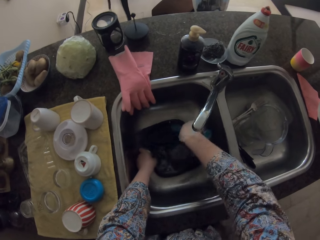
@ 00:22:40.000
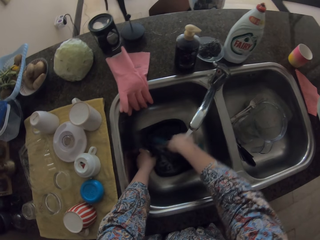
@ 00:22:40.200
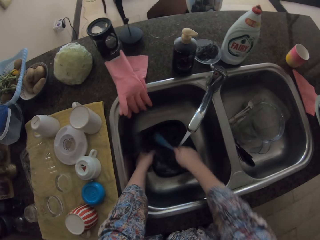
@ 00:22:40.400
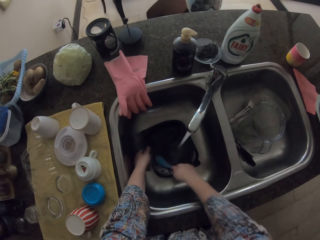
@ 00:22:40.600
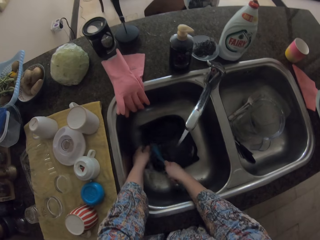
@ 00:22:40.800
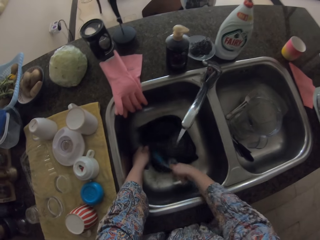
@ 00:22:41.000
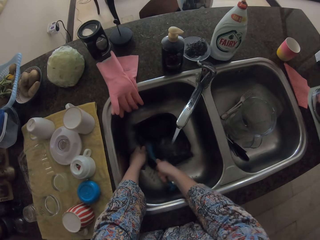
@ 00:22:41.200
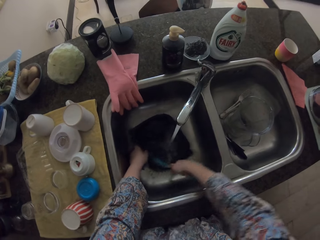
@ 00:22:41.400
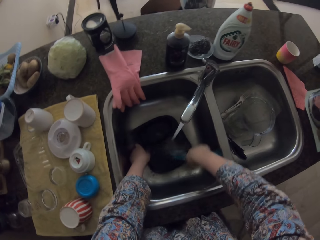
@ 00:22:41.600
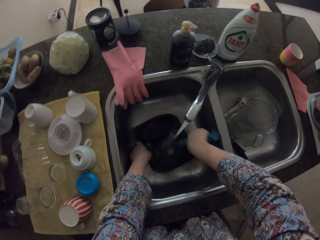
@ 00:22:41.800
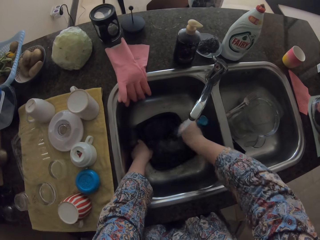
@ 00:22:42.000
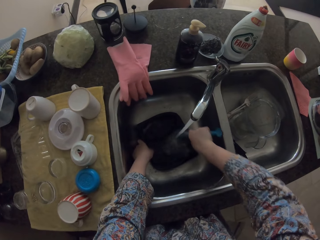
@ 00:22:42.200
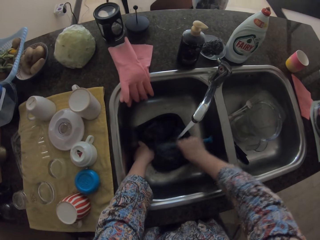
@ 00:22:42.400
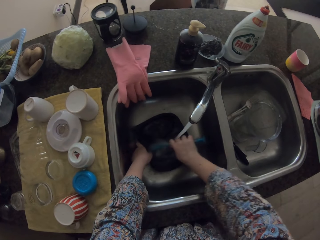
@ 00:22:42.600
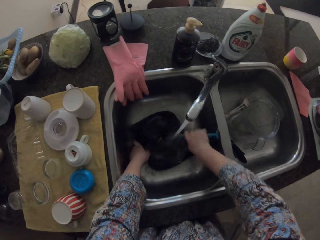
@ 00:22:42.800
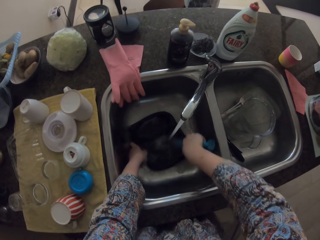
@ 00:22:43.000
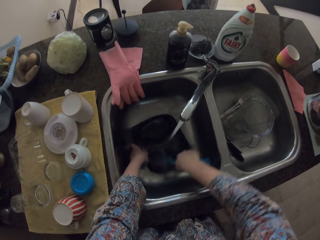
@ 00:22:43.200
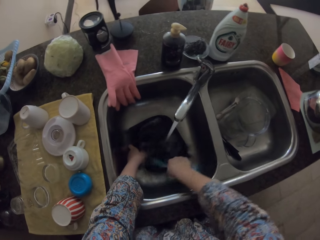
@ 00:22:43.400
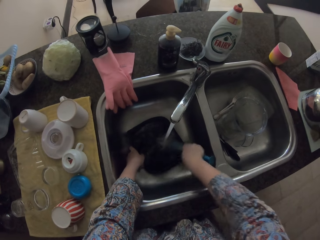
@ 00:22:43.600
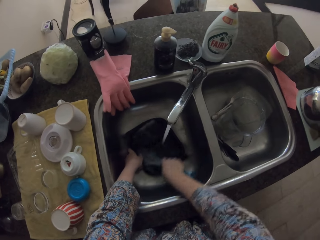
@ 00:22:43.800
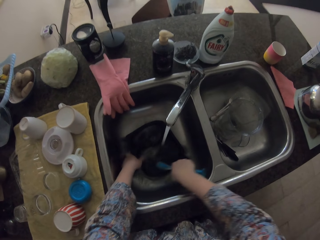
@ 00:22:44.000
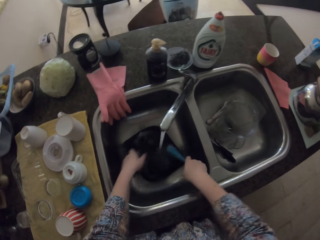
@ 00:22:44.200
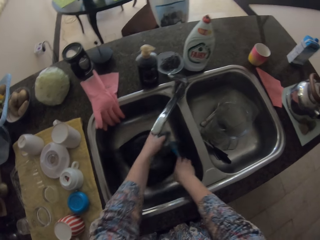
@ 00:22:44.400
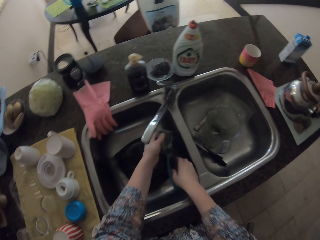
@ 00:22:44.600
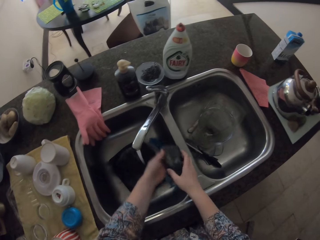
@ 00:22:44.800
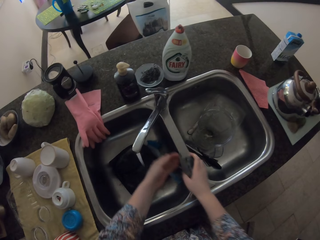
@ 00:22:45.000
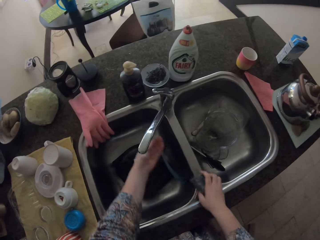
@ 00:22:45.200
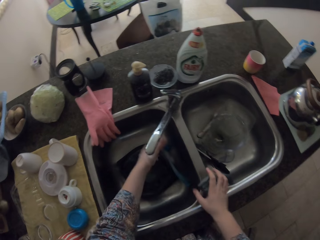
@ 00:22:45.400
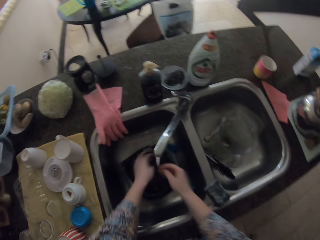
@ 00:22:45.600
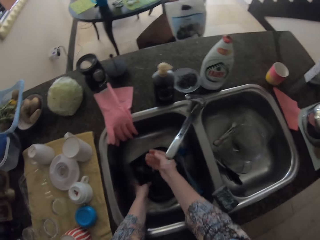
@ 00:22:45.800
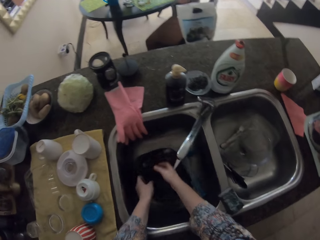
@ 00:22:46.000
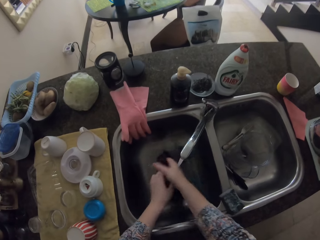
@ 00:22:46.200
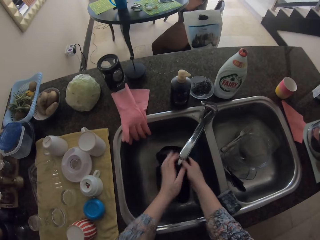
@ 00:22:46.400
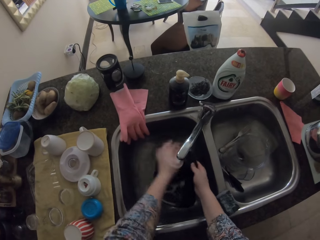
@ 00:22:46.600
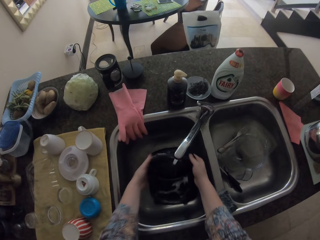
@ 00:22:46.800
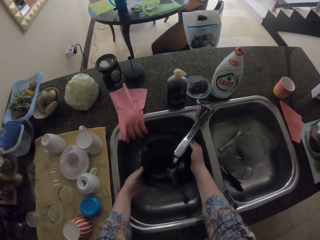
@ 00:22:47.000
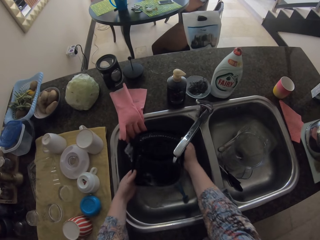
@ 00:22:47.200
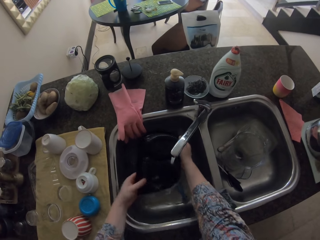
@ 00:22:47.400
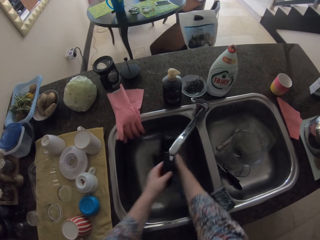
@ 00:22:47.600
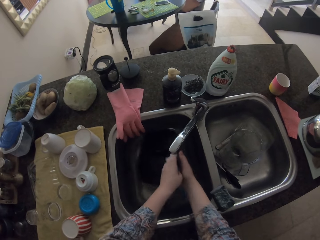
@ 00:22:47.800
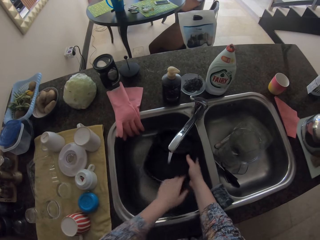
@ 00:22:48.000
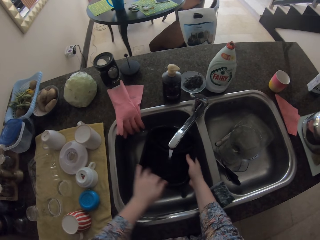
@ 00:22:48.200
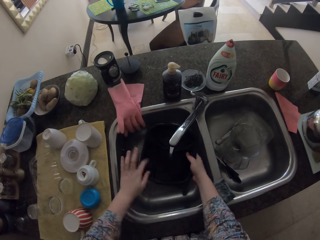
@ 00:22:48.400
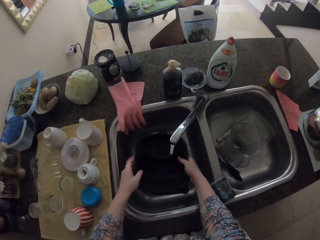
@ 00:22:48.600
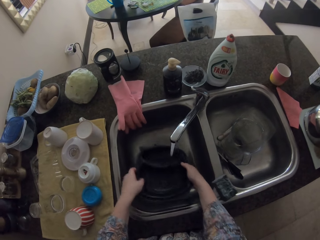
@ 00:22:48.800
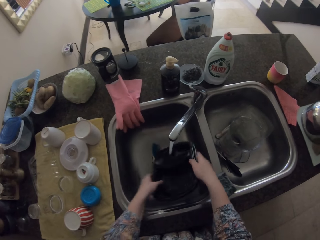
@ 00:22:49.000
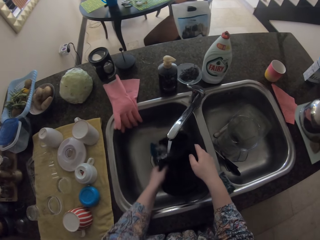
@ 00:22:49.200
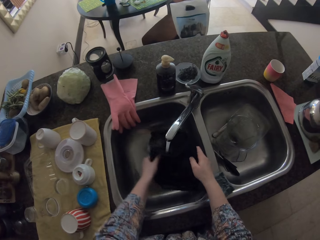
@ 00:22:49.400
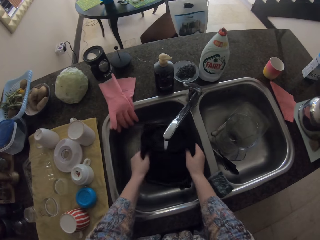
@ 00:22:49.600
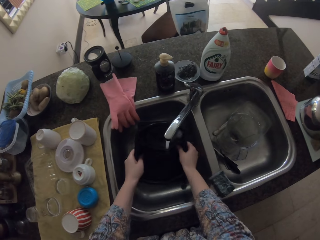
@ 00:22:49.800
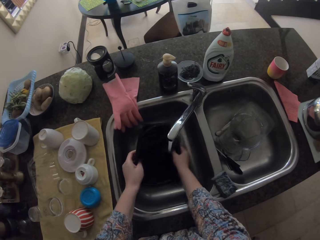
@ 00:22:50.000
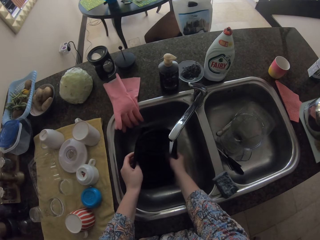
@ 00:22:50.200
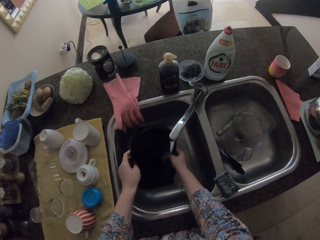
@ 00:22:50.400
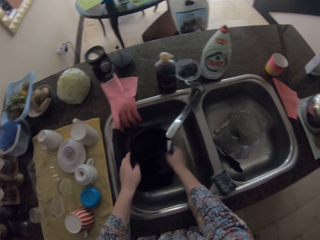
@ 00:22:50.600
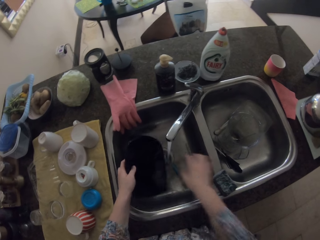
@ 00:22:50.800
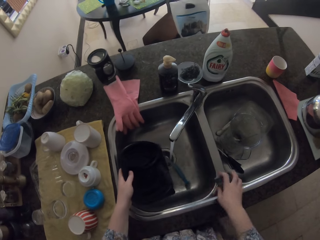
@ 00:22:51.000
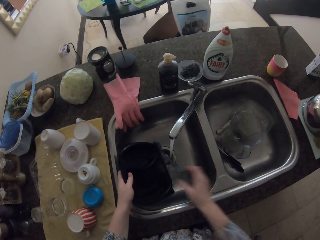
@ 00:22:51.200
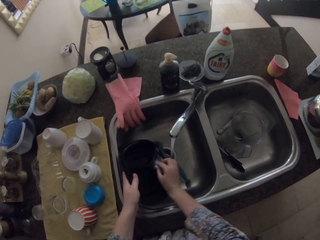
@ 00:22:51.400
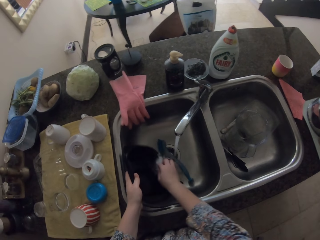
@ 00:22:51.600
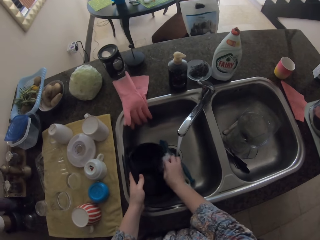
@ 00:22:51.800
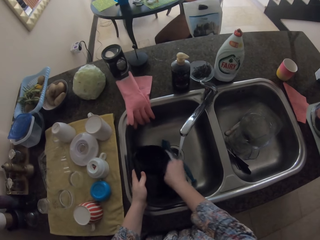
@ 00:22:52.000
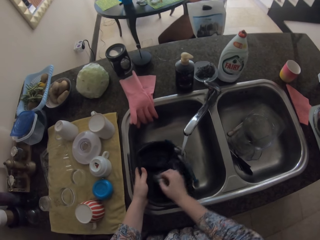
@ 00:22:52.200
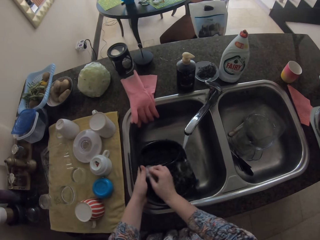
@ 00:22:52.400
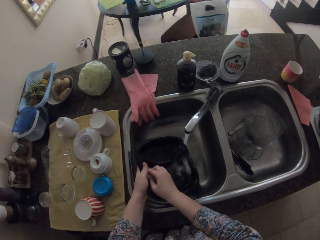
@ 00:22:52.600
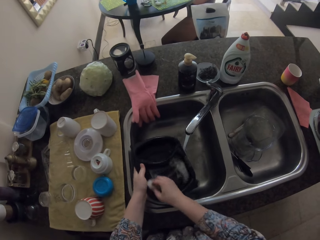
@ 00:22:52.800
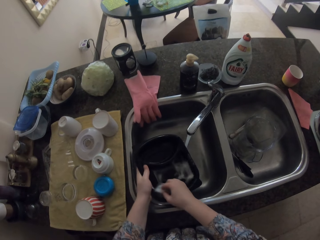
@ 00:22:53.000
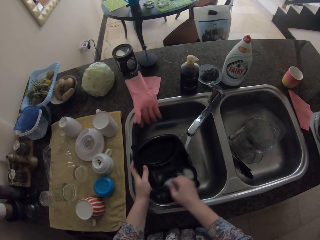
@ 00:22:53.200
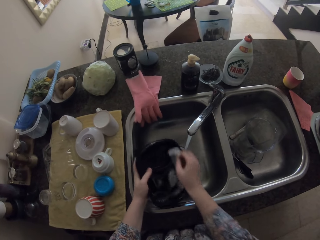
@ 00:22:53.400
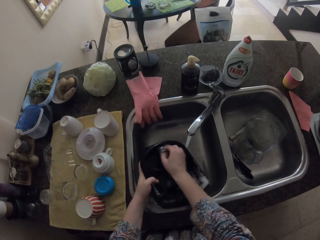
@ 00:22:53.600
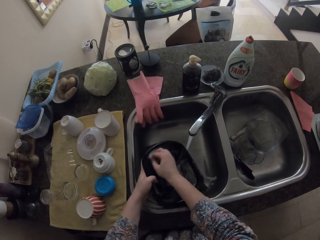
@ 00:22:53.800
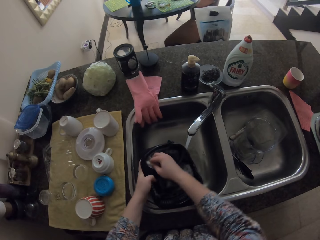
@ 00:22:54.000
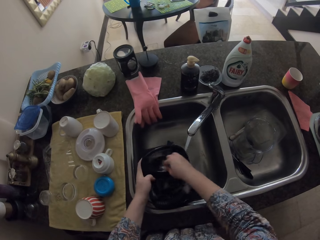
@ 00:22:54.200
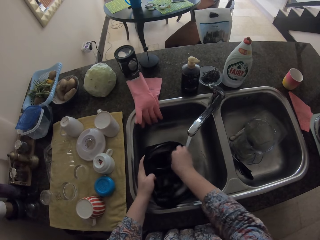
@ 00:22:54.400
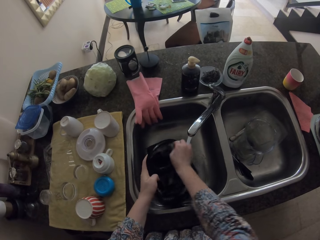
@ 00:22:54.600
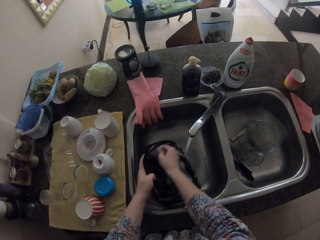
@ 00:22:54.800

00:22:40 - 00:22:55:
The camera wearer puts the sponge on the sink. They rinse the container. They wash hands. They wash a dish. They wash the container.

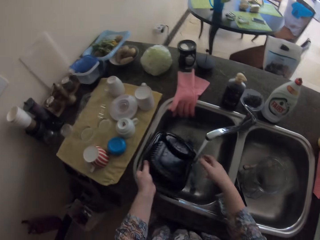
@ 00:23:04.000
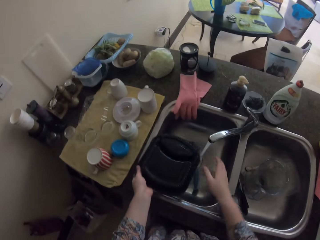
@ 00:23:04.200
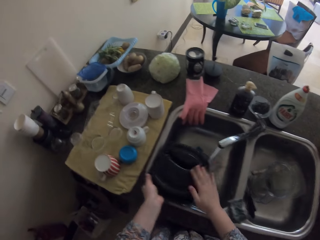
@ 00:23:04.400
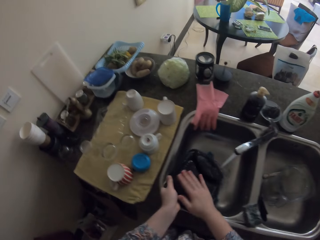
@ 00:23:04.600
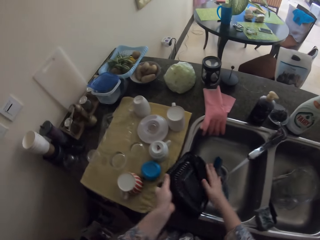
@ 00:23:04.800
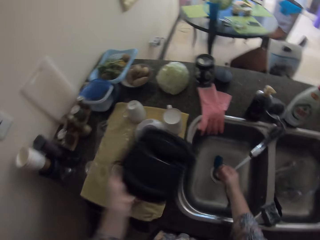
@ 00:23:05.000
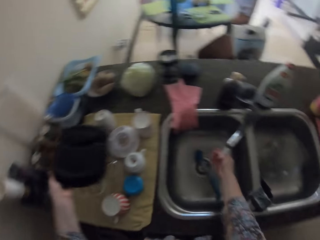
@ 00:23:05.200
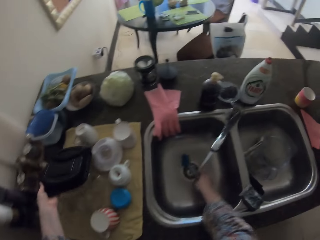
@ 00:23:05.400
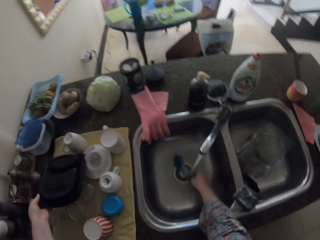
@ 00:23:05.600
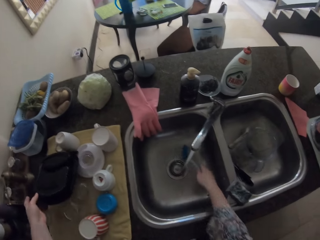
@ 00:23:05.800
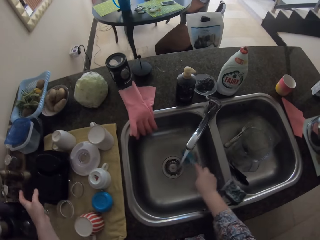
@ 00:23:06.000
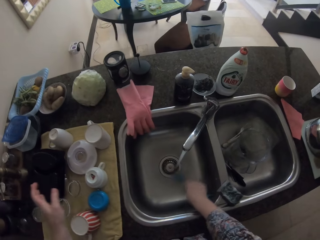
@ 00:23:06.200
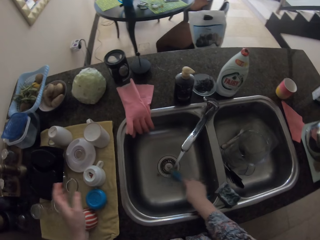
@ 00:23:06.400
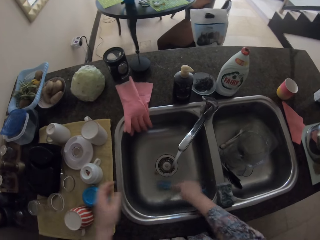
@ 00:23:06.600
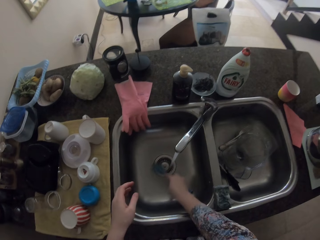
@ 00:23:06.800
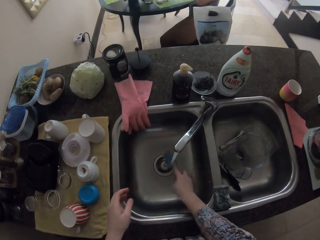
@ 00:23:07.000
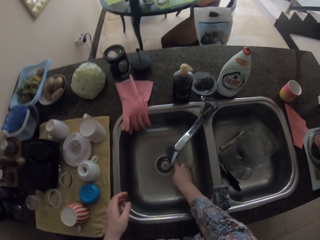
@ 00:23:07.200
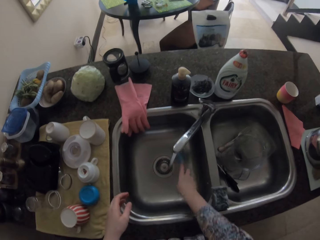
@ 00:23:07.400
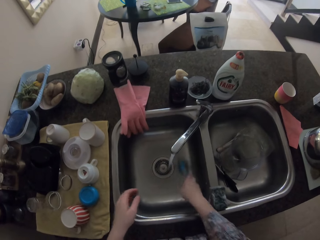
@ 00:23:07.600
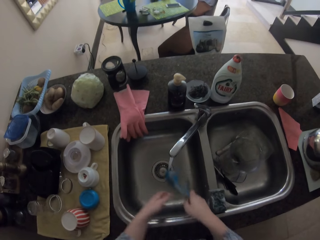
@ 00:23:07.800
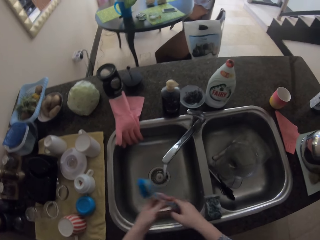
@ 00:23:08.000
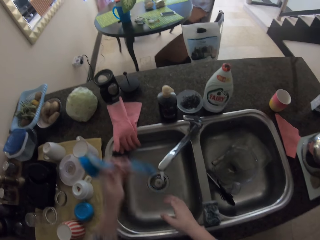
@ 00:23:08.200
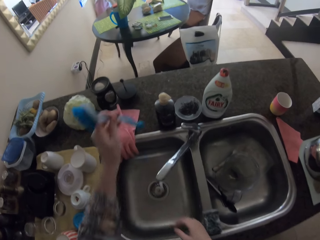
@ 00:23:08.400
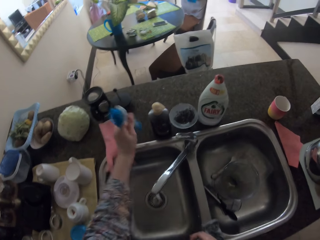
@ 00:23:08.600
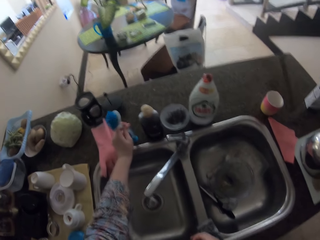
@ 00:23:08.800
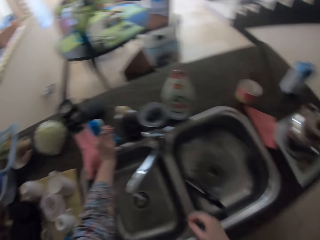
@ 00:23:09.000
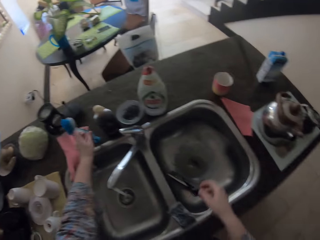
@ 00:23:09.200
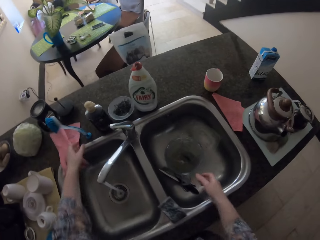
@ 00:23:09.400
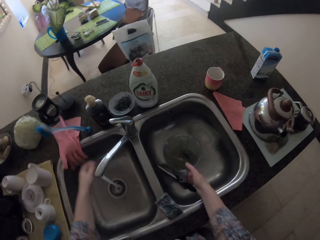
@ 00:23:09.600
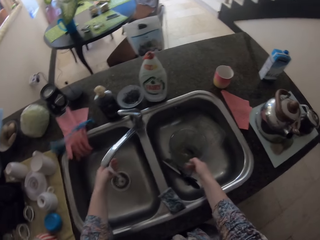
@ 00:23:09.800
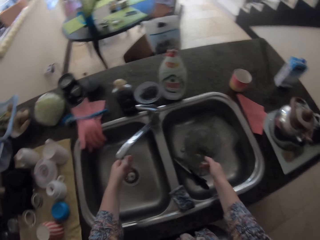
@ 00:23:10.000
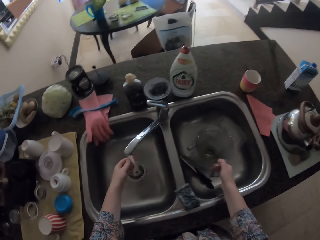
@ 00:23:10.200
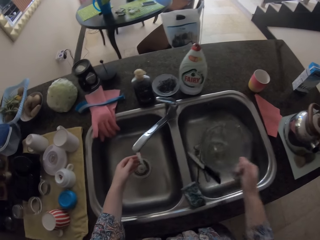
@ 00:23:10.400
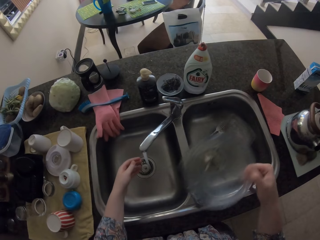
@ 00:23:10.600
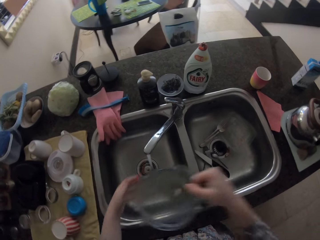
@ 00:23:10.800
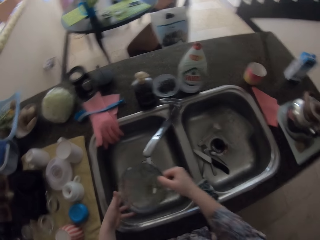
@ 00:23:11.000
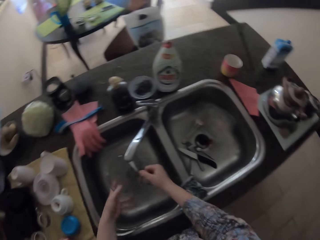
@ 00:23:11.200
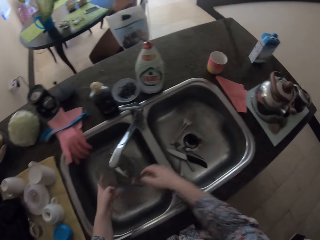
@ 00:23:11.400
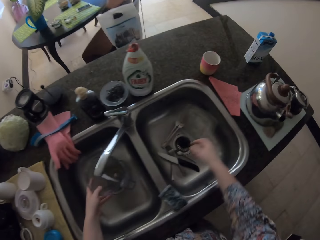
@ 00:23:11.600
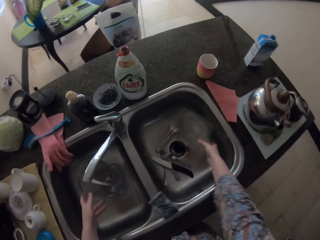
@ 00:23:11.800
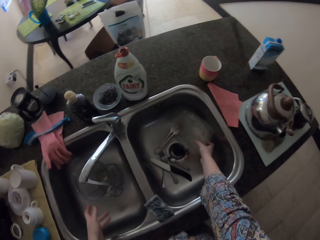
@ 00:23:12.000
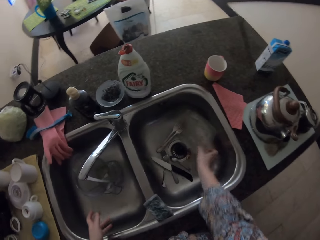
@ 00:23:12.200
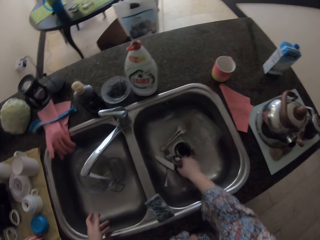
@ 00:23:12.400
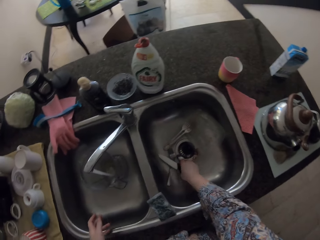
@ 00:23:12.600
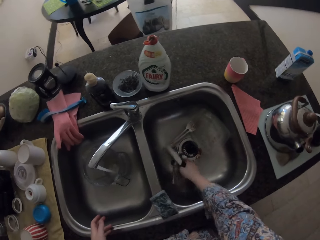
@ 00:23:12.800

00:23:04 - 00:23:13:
The camera wearer takes the brush from the sink. They wash the sink. They put the brush on the sink table. They take a bowl. They wash the bowl.
